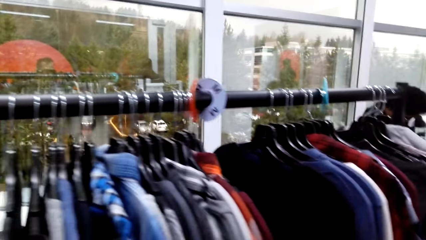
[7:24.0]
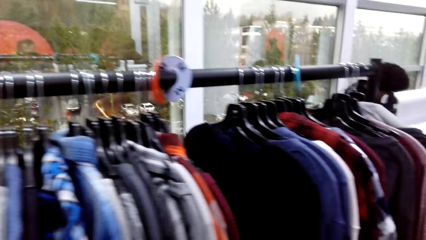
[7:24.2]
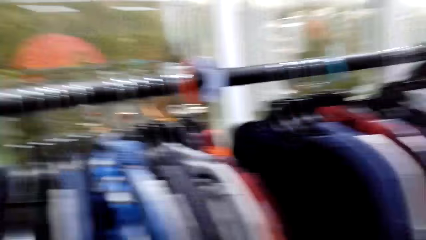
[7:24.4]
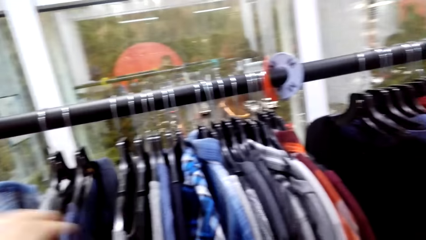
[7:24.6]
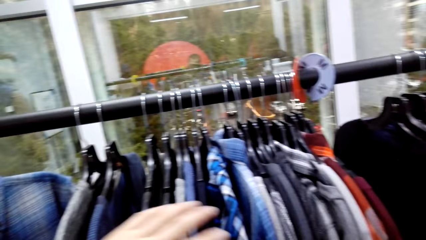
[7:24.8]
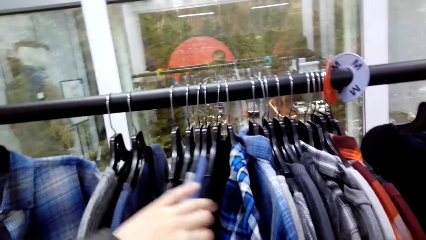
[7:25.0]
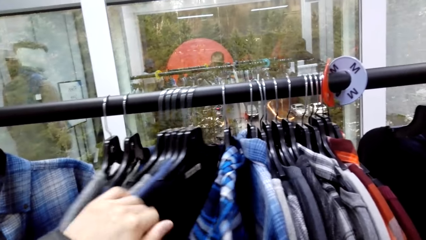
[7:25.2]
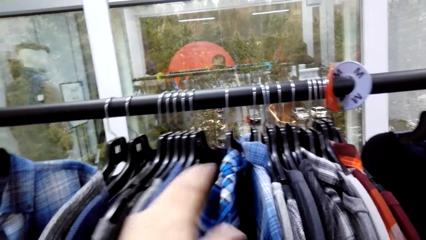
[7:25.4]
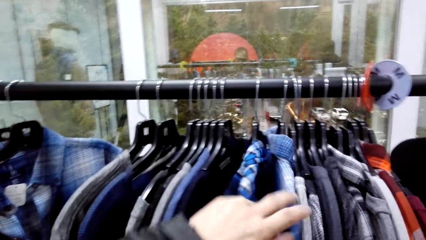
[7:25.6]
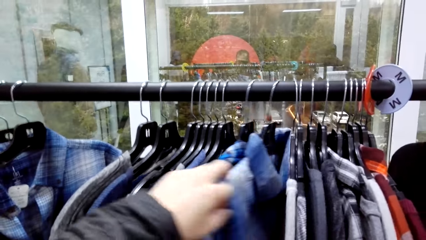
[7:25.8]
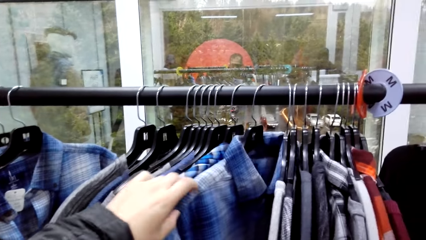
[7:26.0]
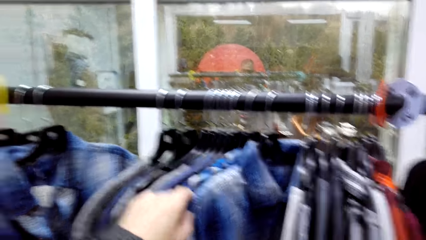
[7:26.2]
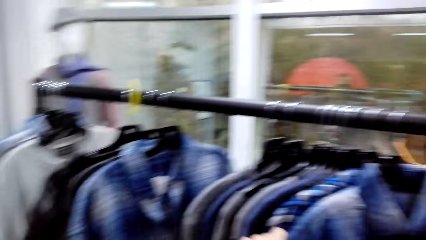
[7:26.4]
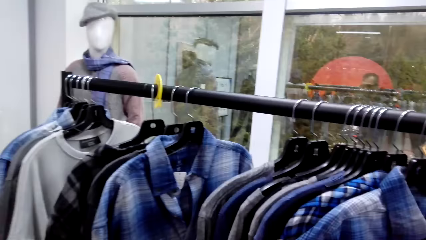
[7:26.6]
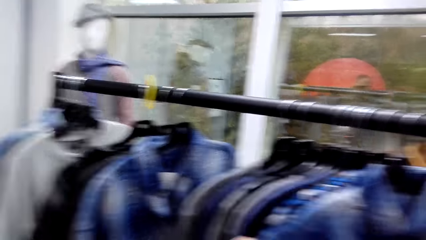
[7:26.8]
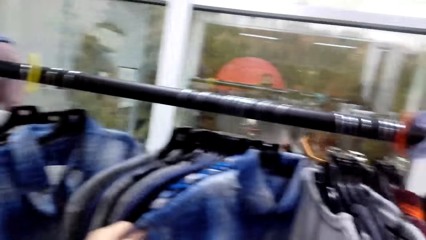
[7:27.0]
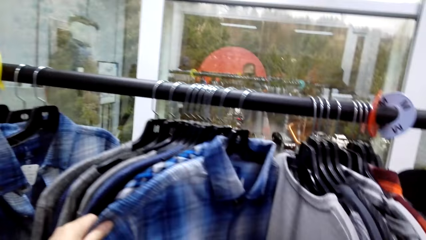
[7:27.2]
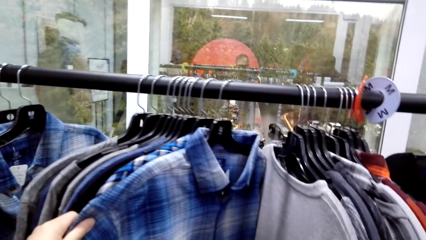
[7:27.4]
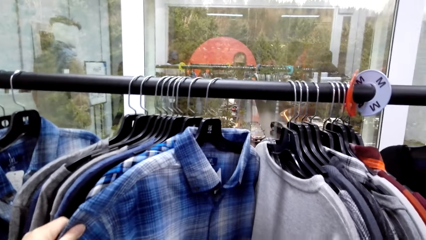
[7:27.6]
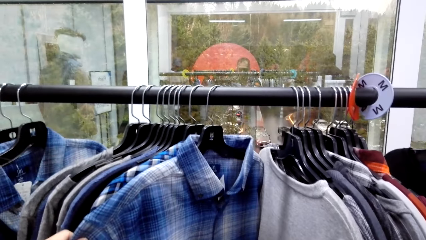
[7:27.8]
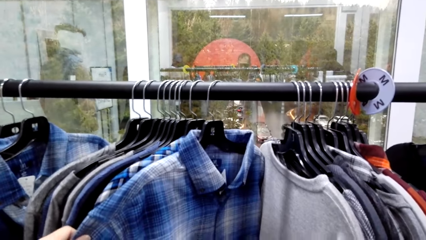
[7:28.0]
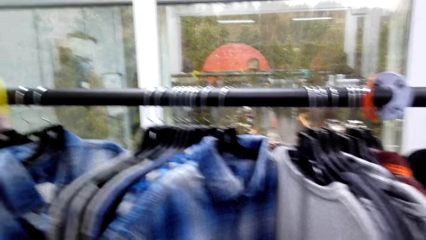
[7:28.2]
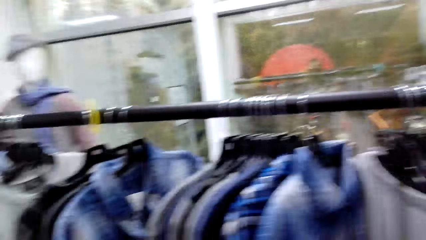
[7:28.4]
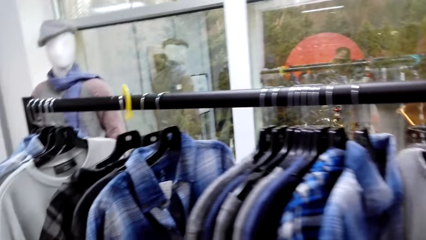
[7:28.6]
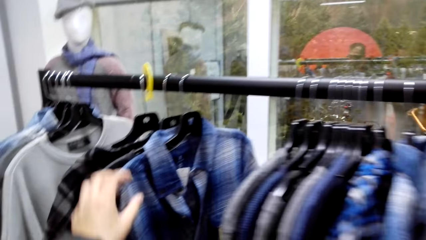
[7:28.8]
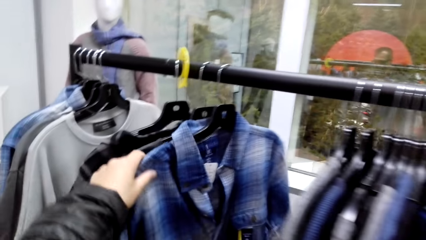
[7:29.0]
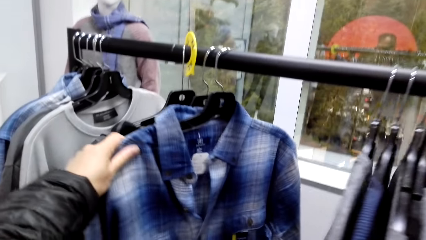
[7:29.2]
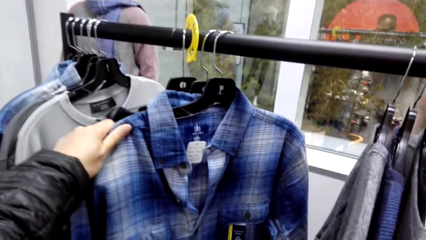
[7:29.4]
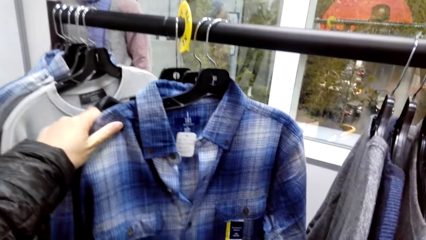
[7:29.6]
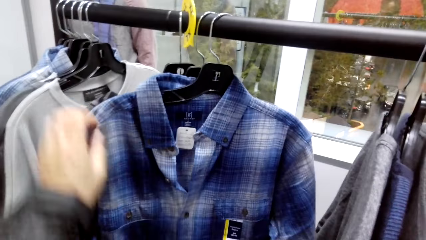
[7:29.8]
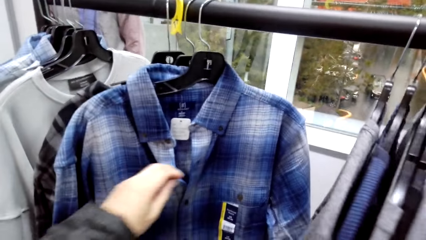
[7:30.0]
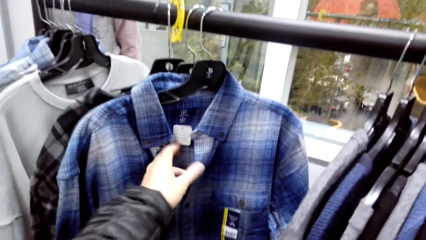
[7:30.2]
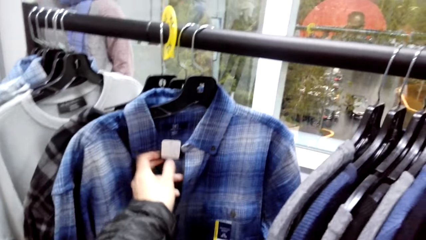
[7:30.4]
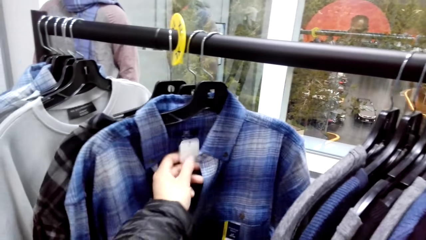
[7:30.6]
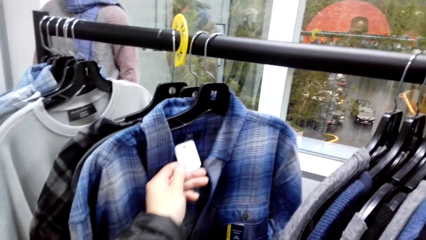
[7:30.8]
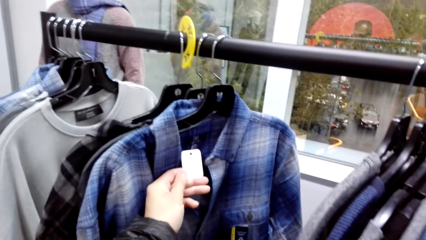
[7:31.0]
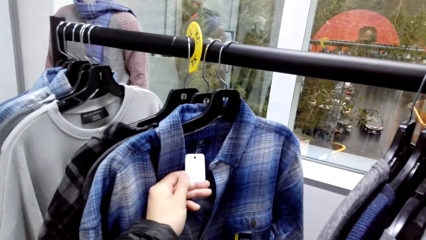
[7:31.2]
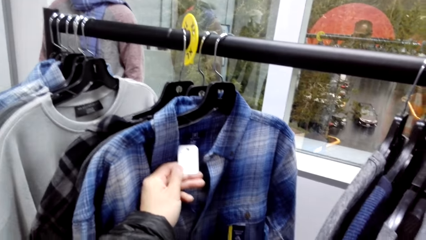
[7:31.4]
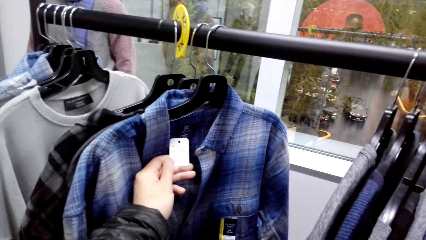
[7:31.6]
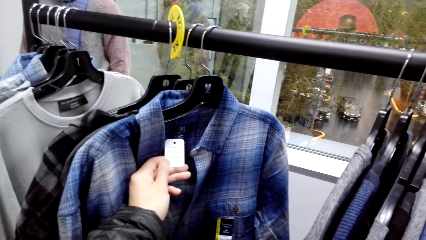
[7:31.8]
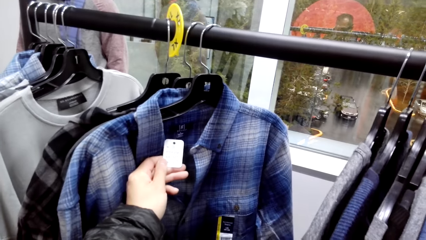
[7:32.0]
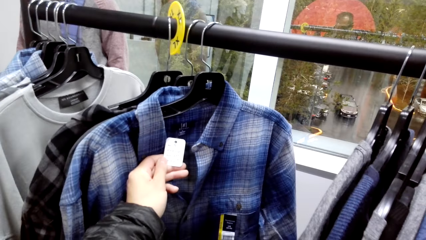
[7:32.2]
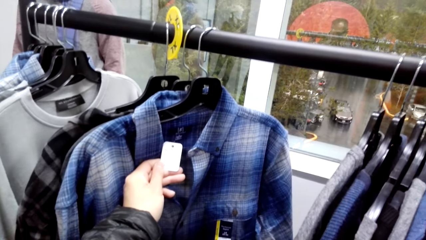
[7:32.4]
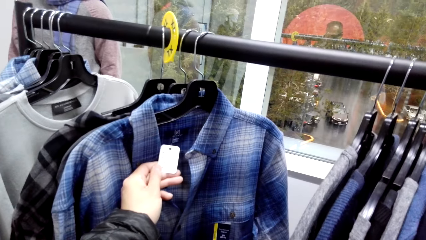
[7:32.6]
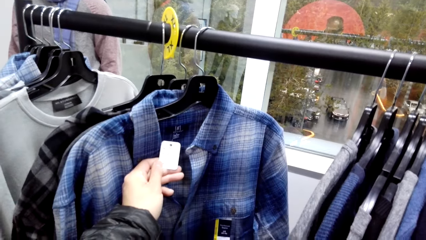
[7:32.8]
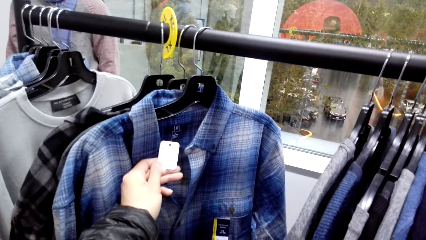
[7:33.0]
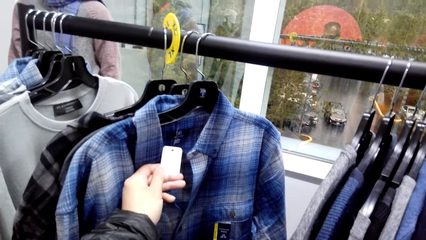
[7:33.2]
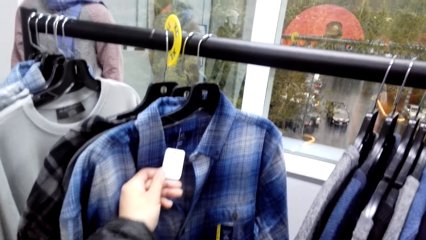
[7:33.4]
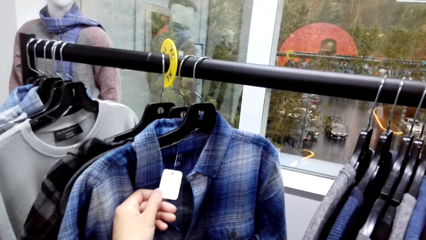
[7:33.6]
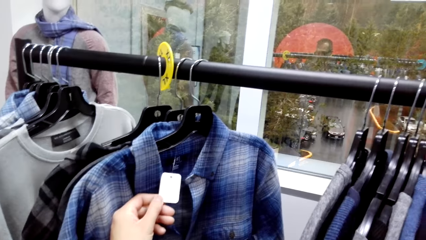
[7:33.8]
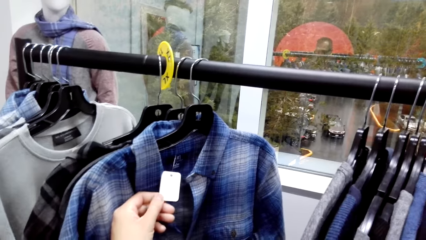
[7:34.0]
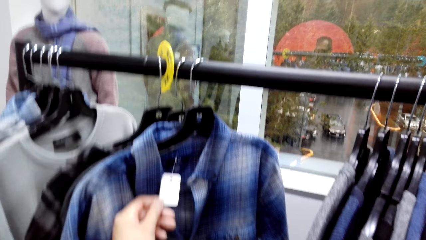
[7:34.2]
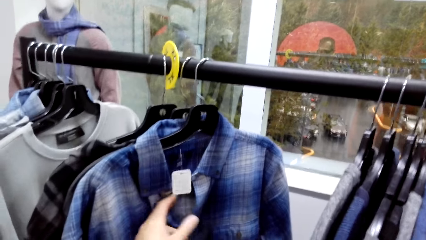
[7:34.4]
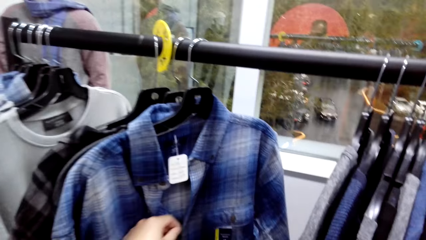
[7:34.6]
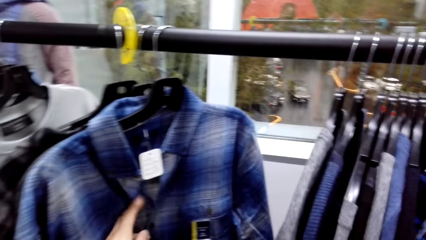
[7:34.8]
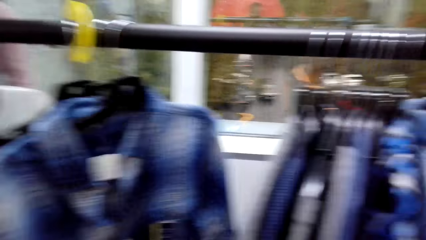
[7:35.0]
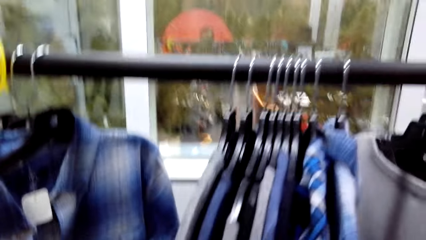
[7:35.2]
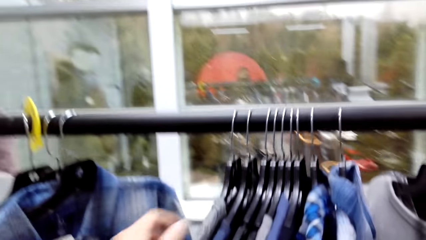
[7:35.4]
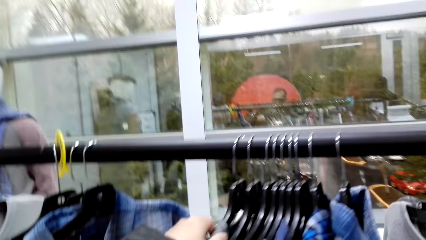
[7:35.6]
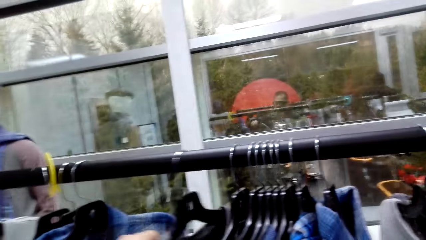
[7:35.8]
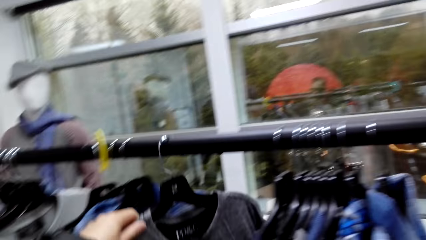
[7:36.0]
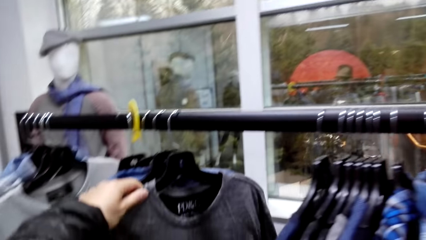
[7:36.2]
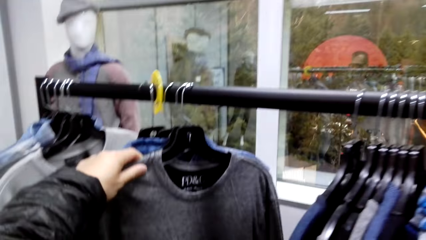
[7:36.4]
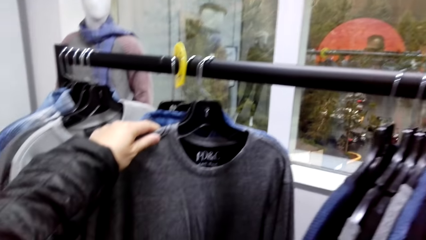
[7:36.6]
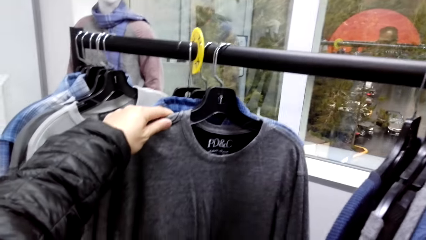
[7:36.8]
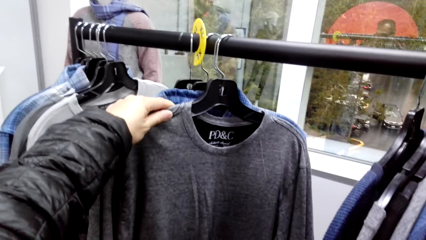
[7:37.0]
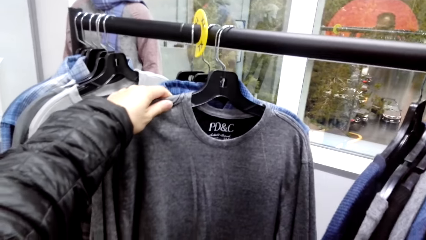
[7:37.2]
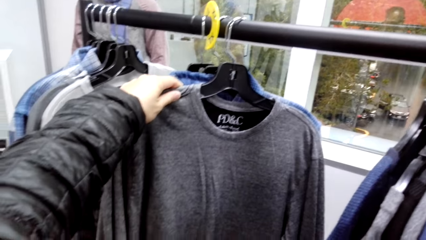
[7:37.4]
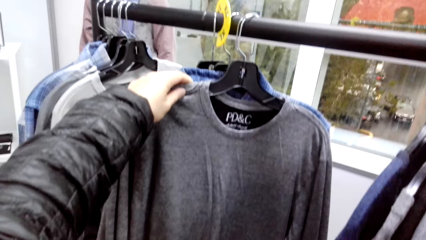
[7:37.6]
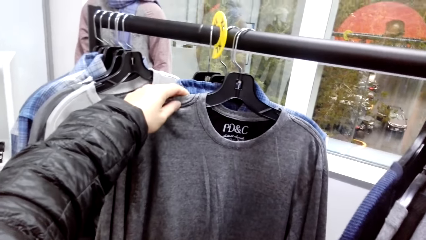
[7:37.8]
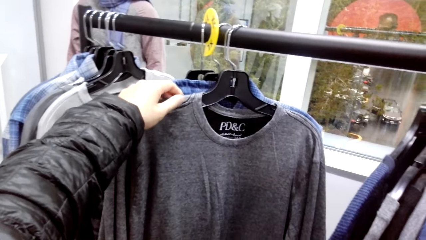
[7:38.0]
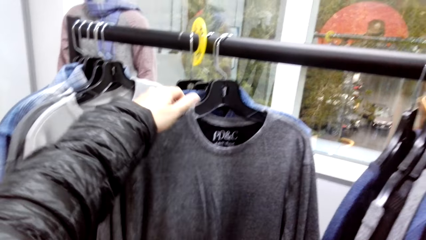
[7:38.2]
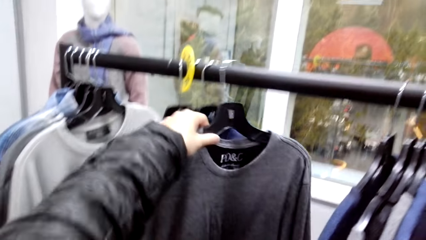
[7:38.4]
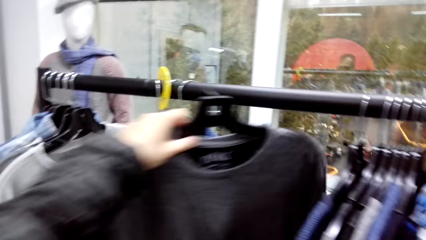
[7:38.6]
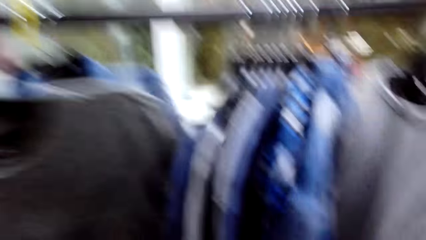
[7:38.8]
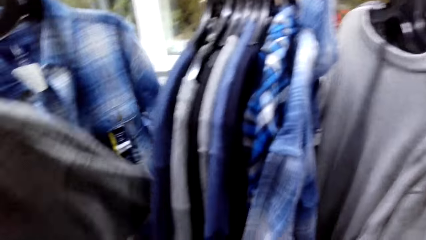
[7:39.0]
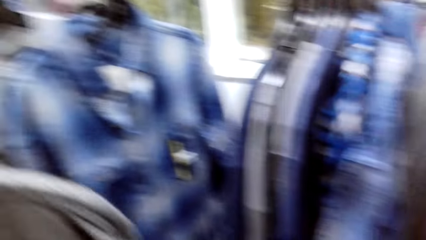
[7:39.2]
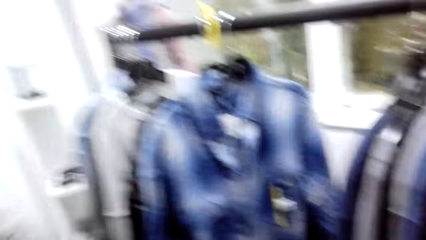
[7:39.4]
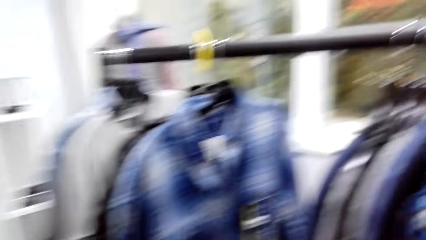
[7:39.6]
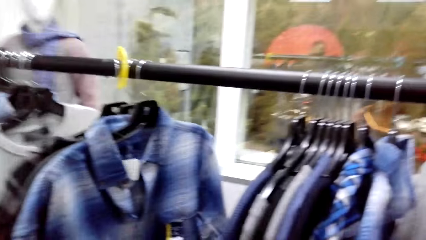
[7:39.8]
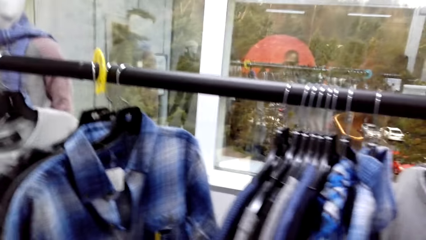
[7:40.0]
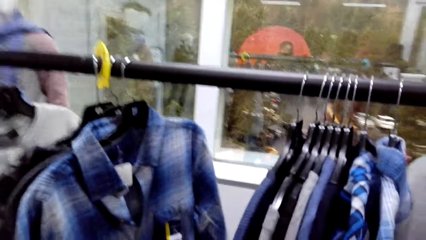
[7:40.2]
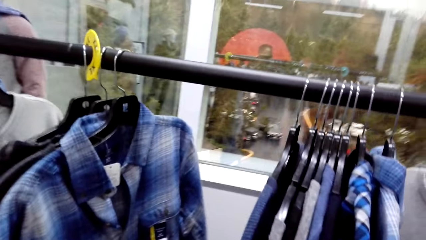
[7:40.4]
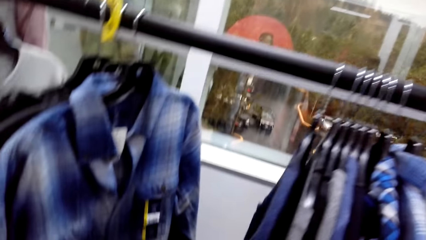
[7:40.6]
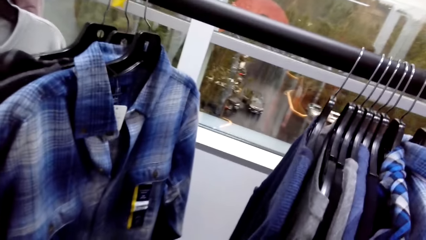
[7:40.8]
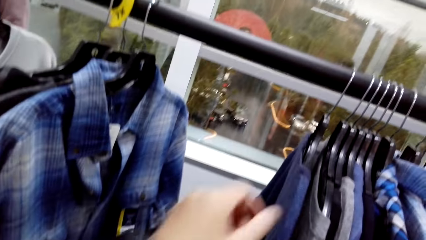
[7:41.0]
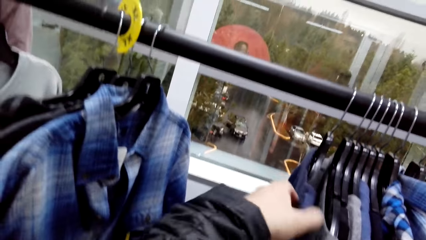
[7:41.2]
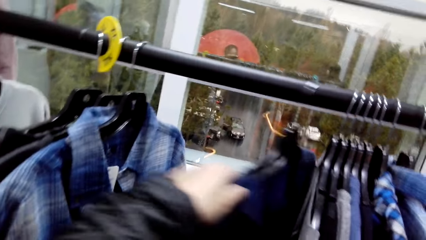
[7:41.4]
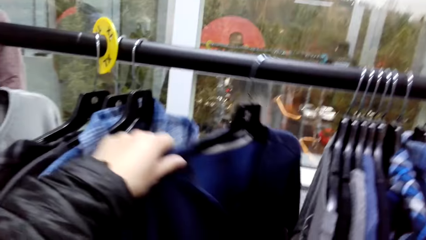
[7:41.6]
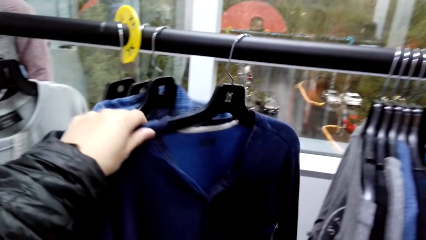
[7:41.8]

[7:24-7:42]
The camera wearer holds the price tag on the cloth. They hold the cloths on the line hanger. They pick a T-shirt on the hanger.
